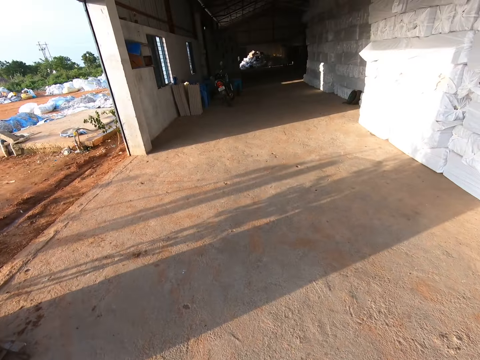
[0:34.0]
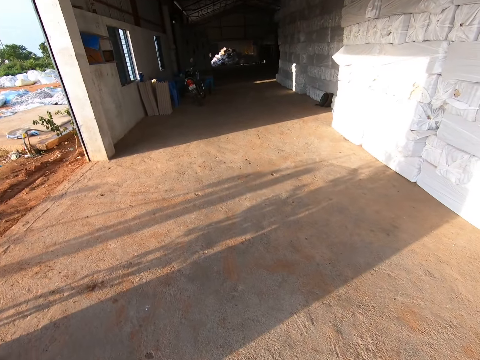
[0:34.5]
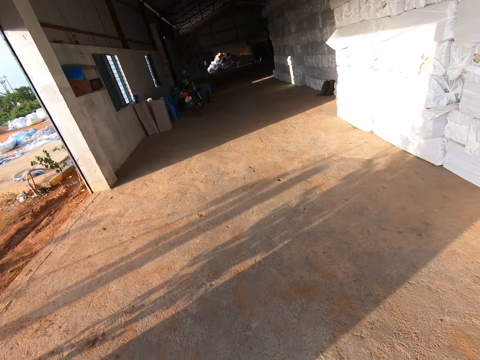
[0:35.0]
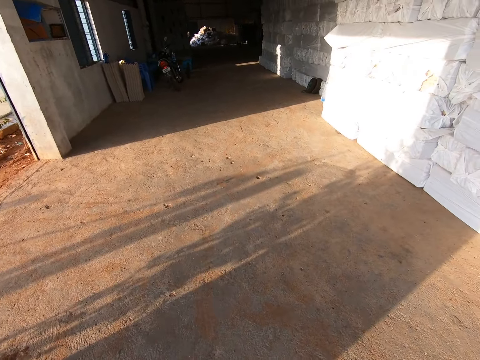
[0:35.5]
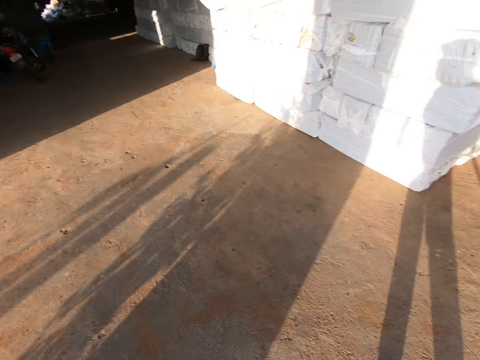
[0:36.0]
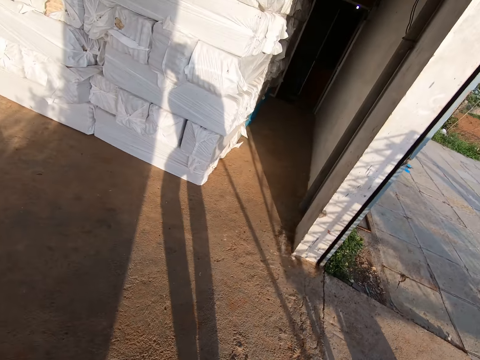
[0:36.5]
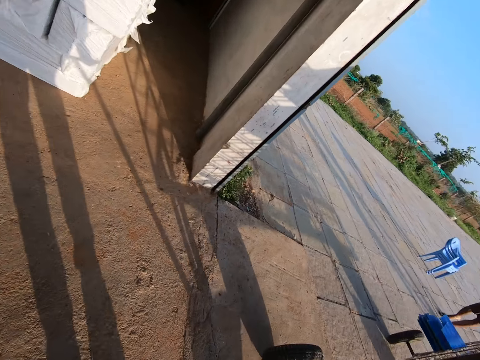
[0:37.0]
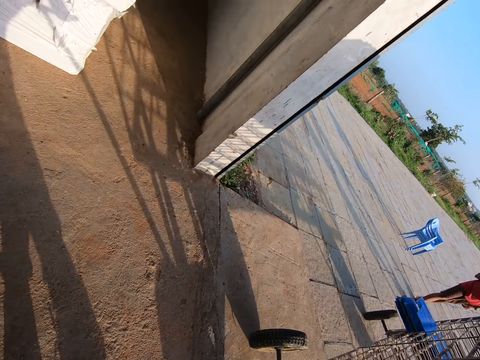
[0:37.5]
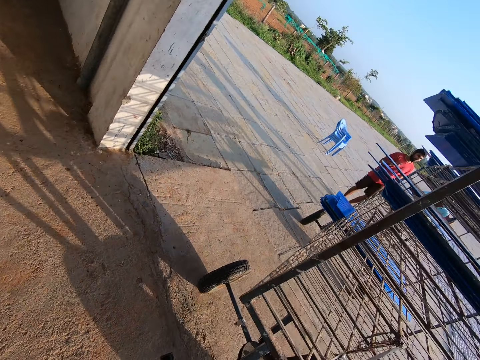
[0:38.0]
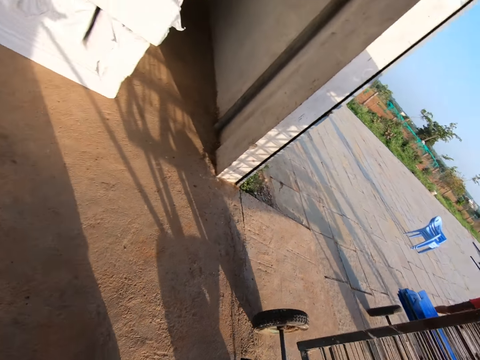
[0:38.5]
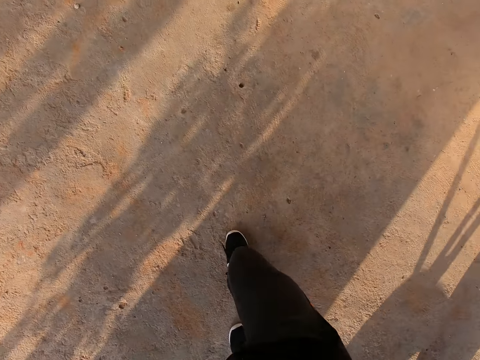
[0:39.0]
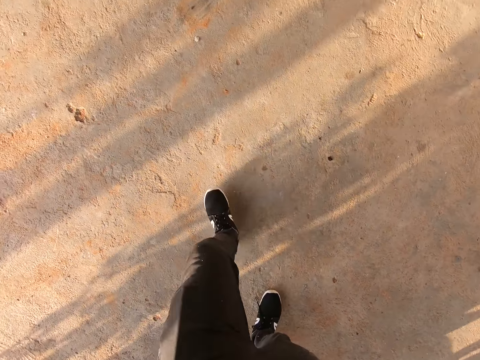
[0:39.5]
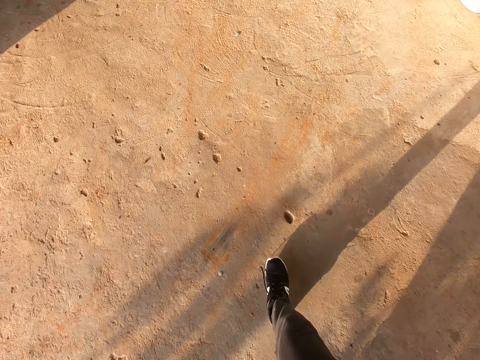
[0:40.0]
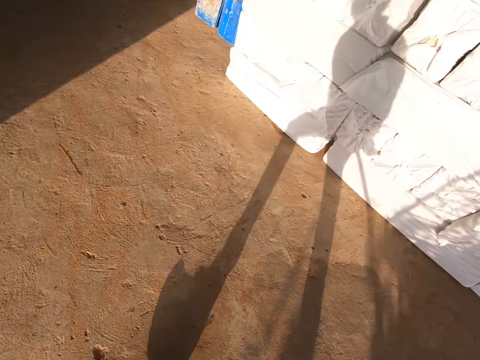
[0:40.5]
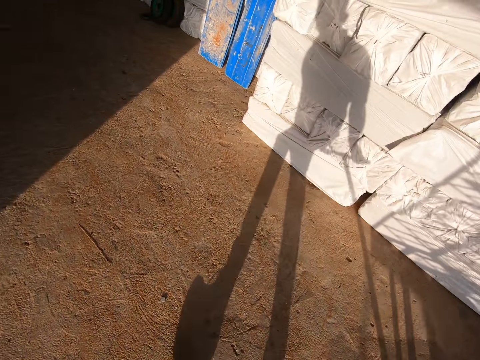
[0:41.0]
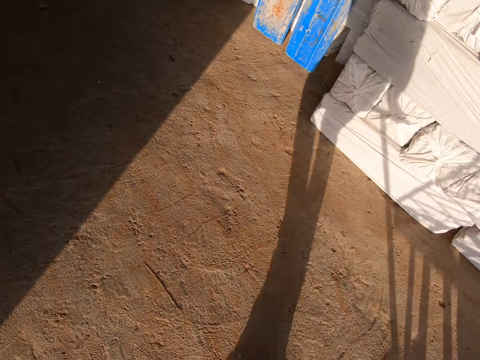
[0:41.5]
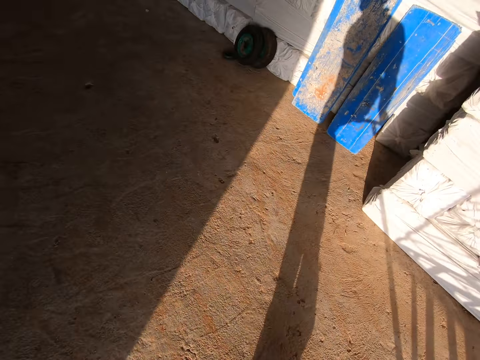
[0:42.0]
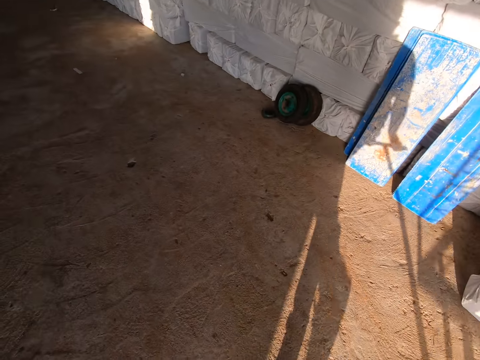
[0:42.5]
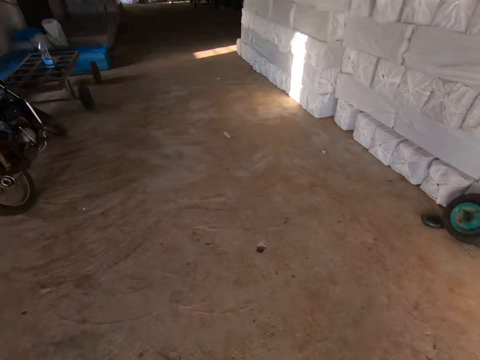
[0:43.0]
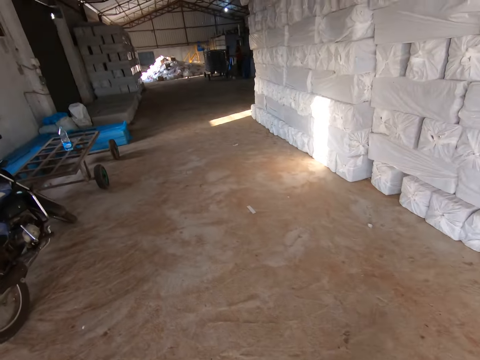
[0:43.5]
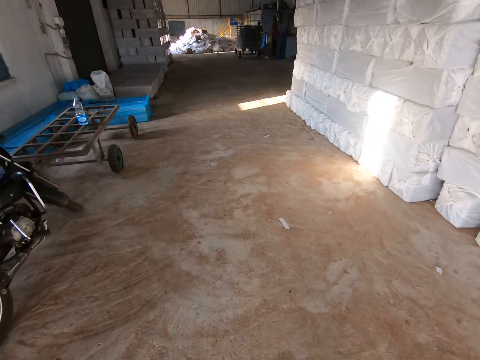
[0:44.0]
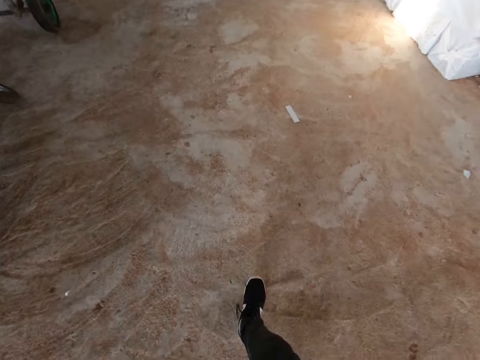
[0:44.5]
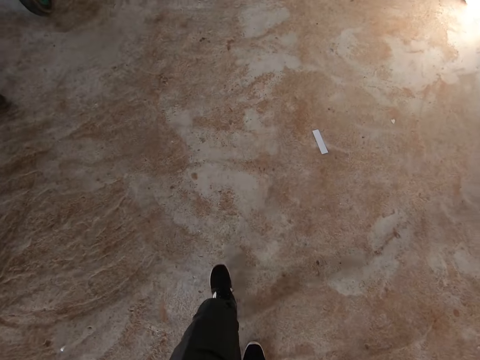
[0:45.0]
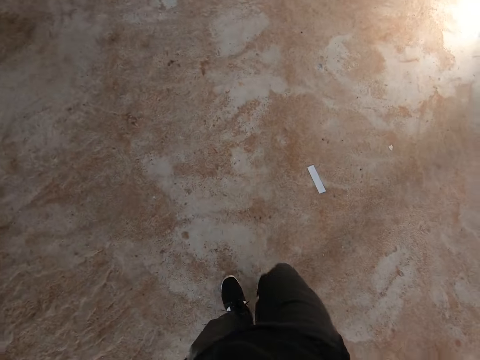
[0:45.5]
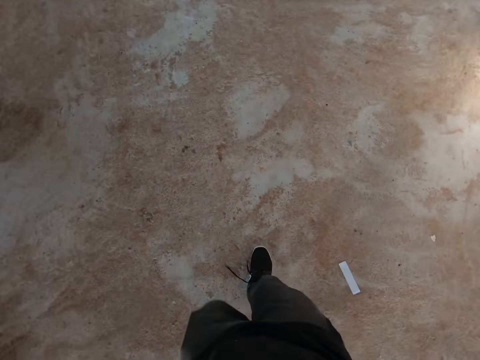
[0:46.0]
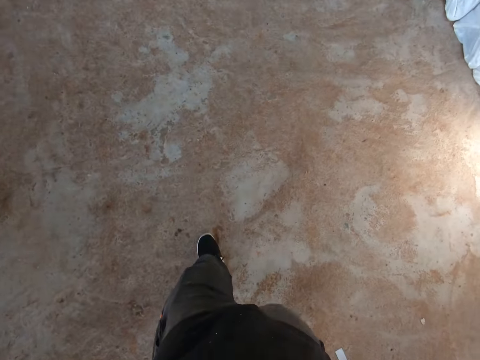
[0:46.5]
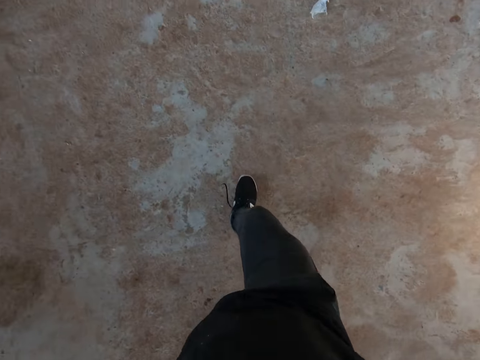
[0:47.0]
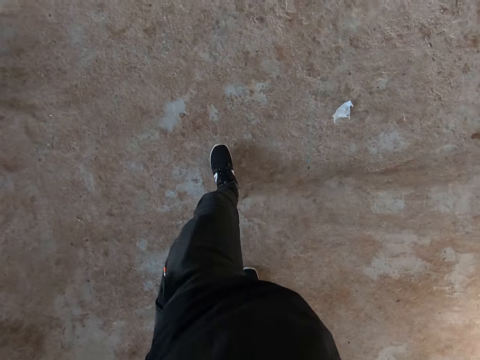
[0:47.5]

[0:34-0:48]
The camera wearer looks at a factory. They look at a man. They look at the ground. They look at the factory. They look at the ground.

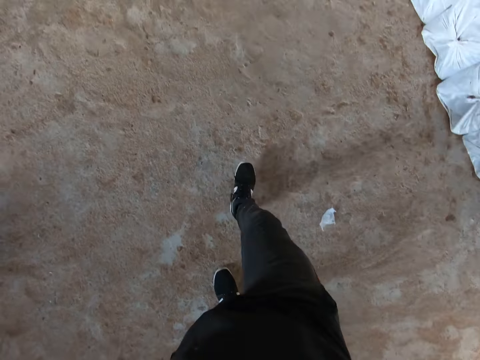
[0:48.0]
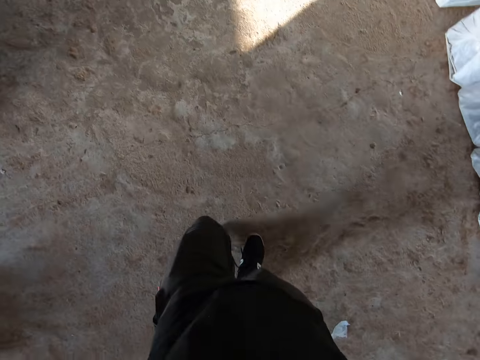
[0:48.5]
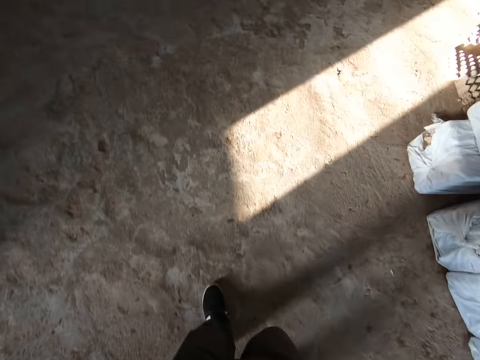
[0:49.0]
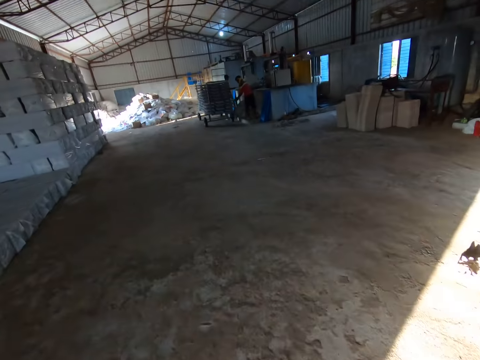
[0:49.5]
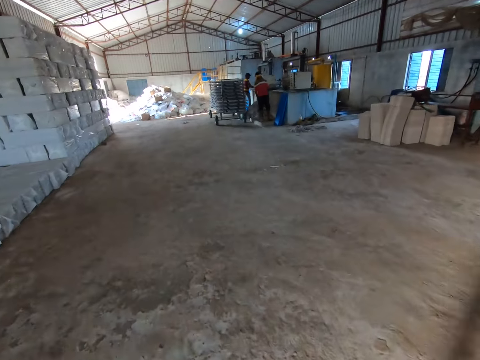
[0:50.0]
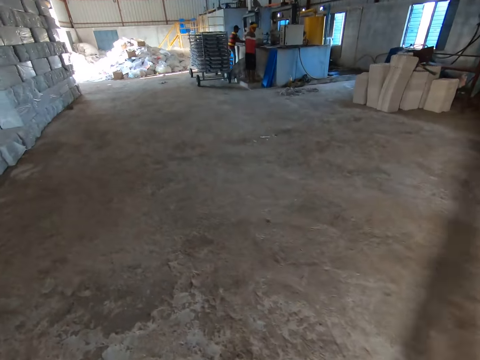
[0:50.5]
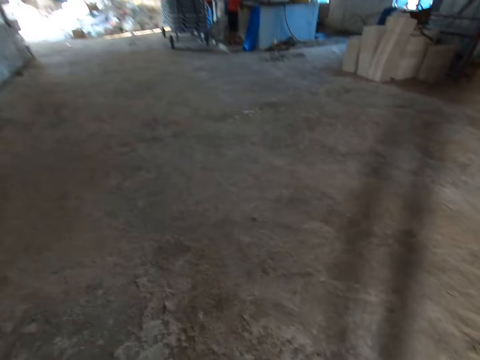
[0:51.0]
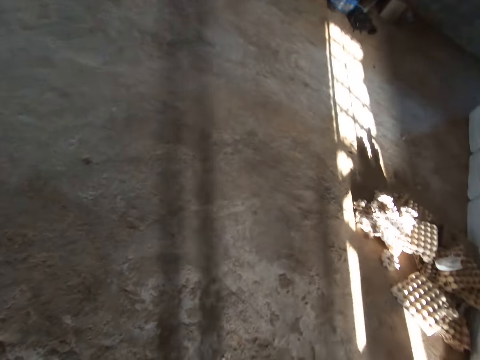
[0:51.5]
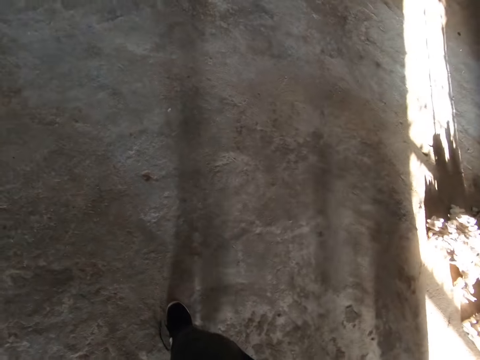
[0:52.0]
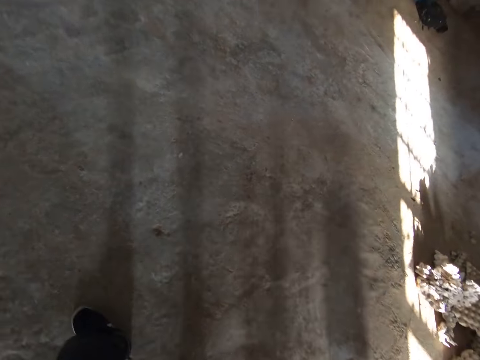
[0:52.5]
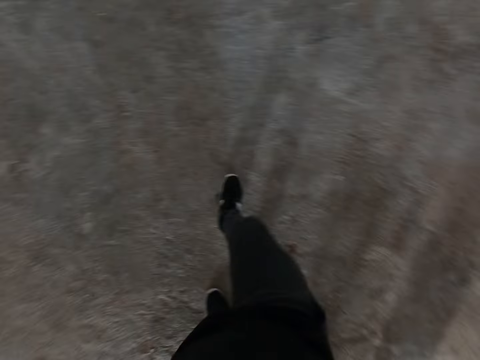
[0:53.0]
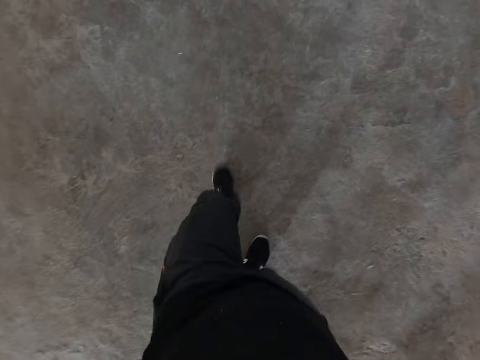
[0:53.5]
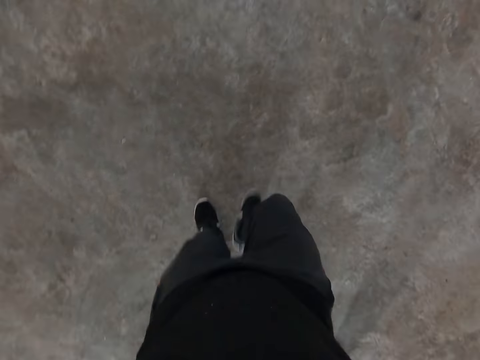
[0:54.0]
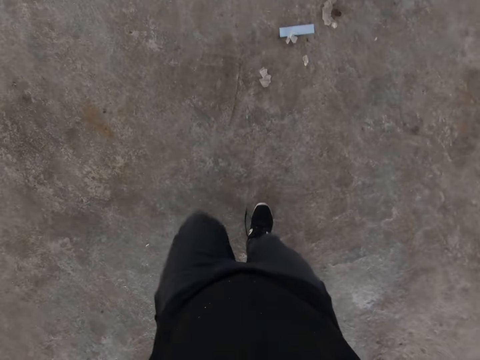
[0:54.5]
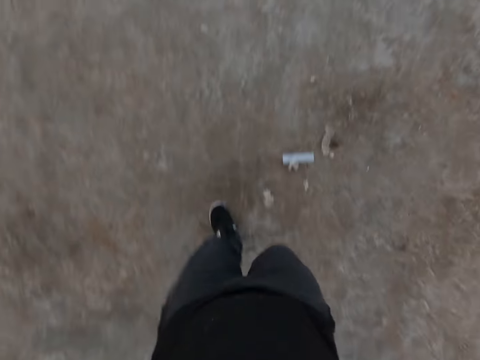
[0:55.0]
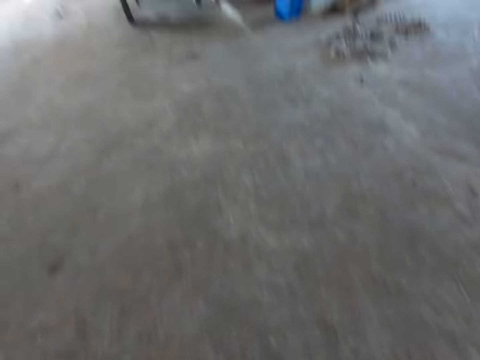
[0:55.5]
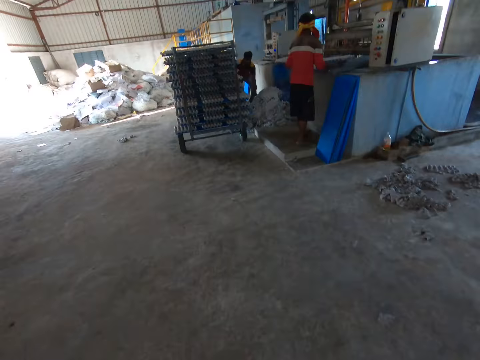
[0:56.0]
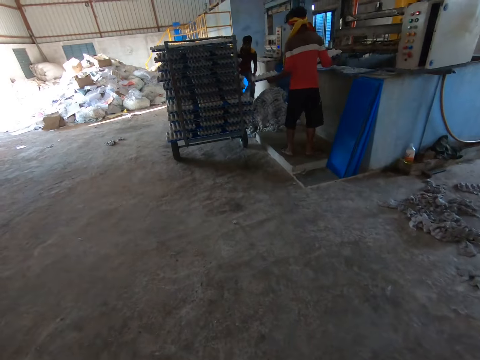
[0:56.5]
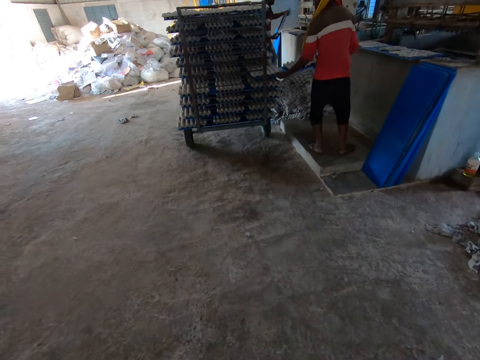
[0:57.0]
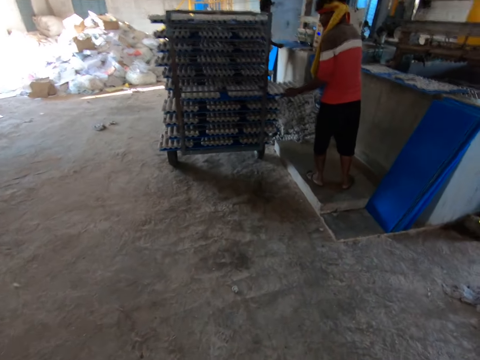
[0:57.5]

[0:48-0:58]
The camera wearer looks at the colleagues. They look at the ground. They look at the colleagues. A man puts a board of egg trays on a shelf trolley with both hands. Another man picks up a board from the ground with both hands. The other man puts the board on an egg tray making machine with both hands.

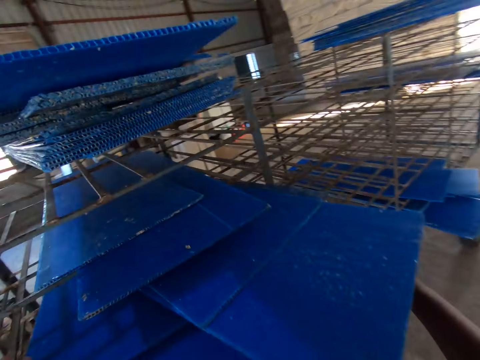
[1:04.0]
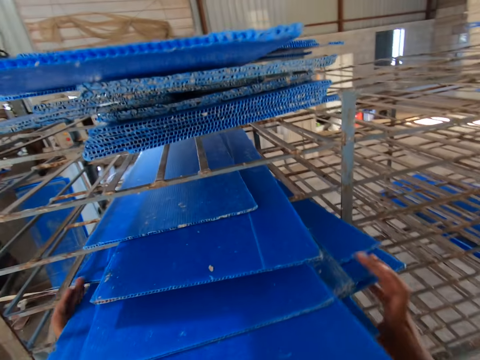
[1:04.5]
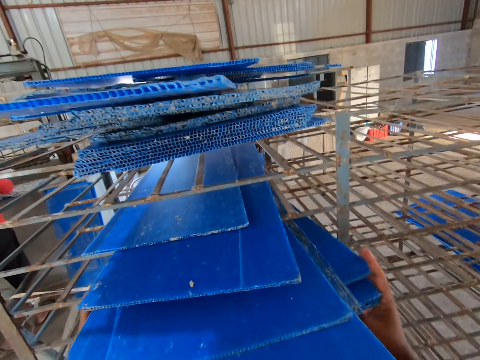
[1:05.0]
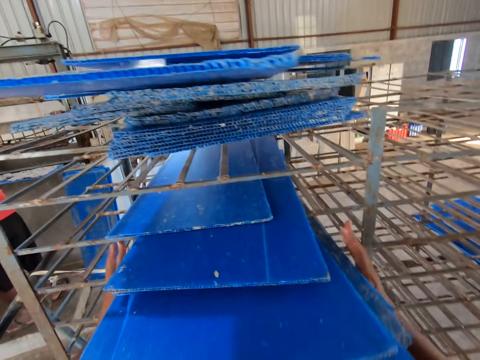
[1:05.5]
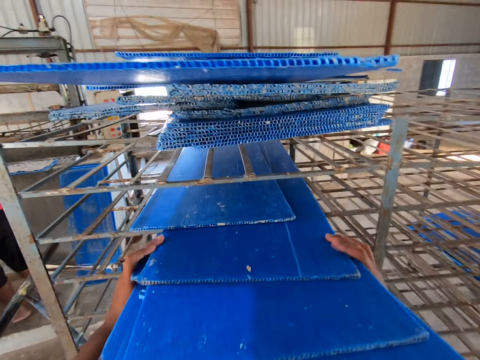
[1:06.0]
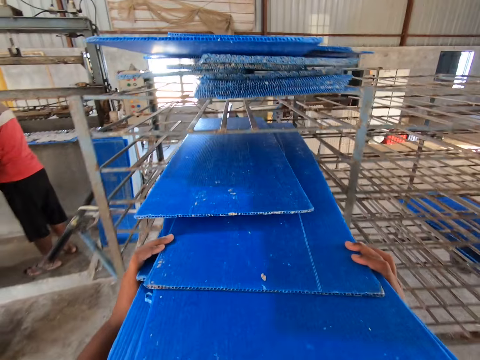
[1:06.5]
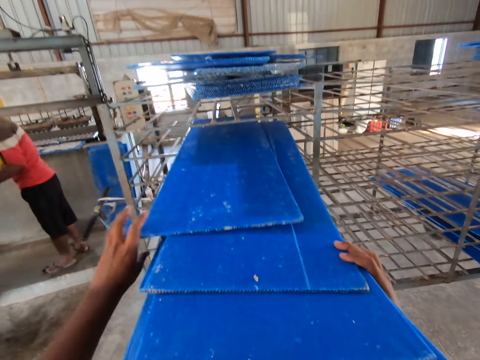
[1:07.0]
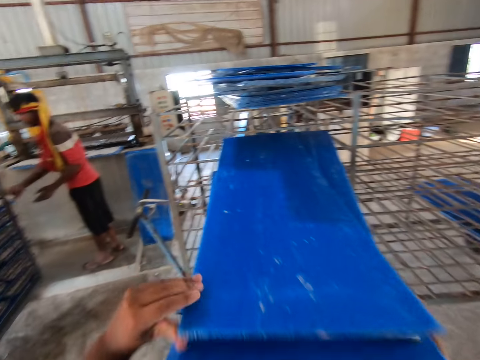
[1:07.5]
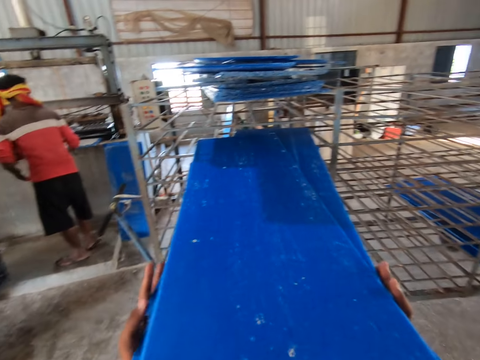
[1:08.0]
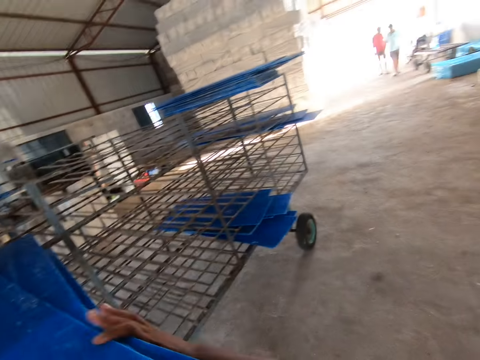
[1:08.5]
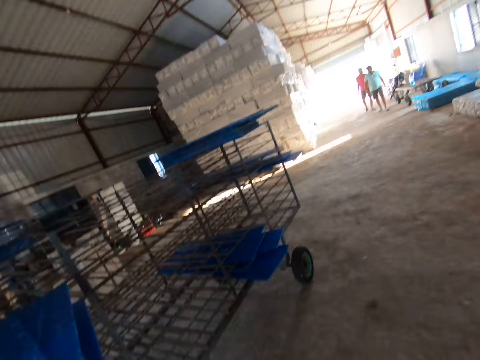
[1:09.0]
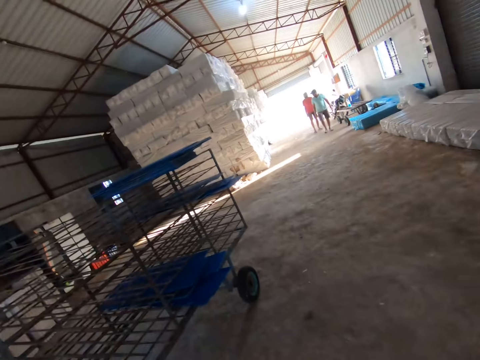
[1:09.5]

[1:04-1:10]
The camera wearer takes the boards from the shelf trolley with both hands.
